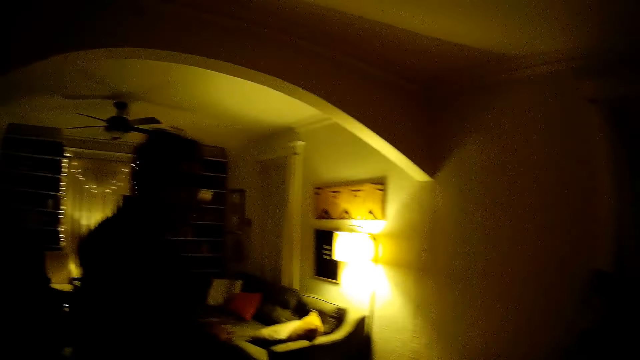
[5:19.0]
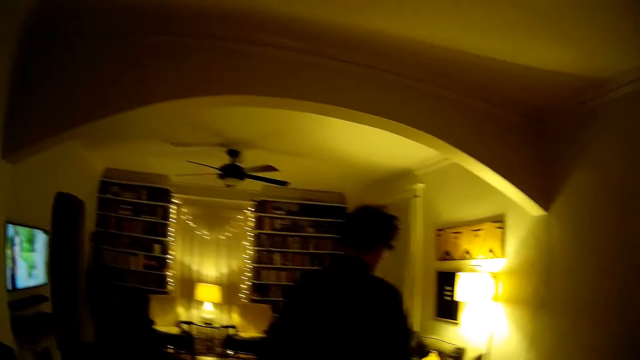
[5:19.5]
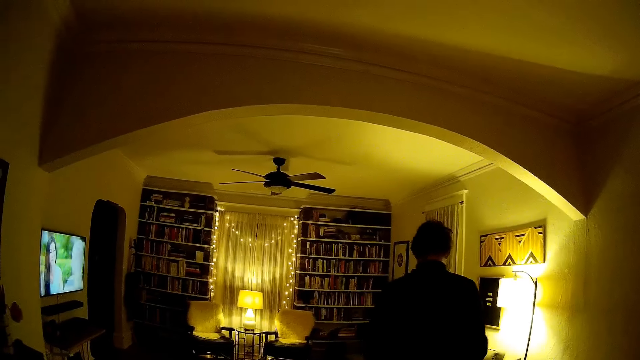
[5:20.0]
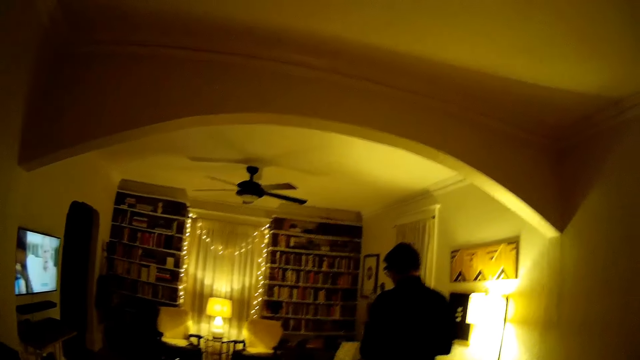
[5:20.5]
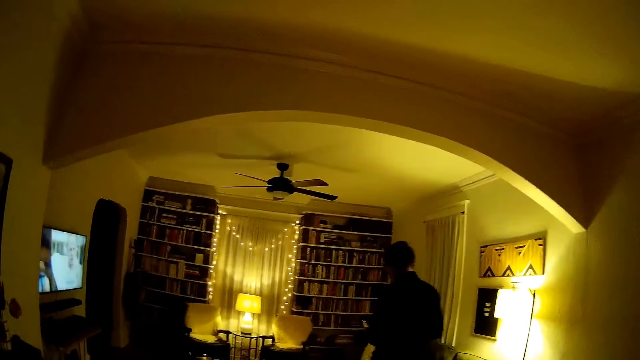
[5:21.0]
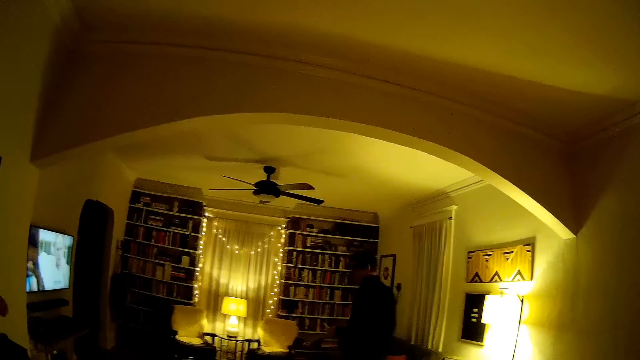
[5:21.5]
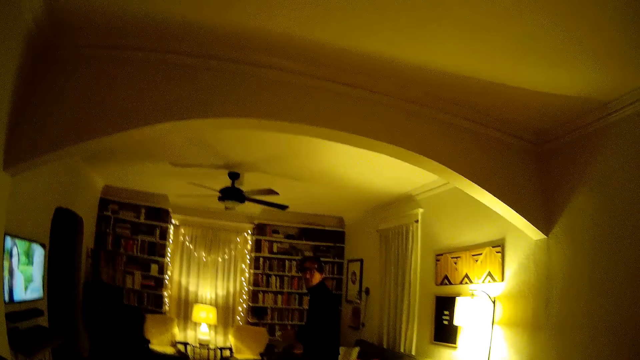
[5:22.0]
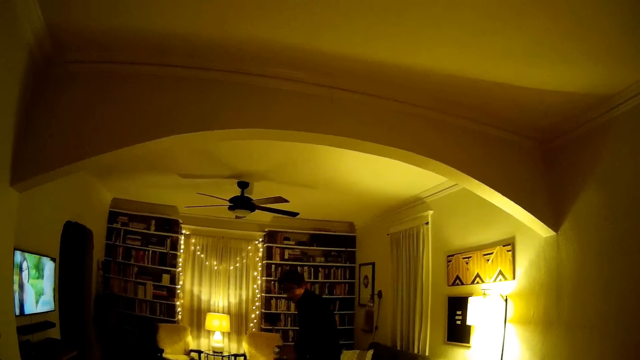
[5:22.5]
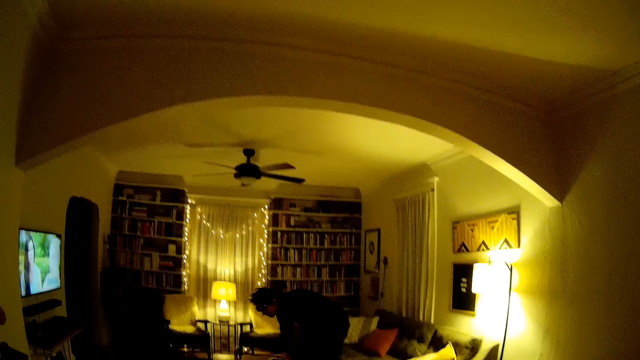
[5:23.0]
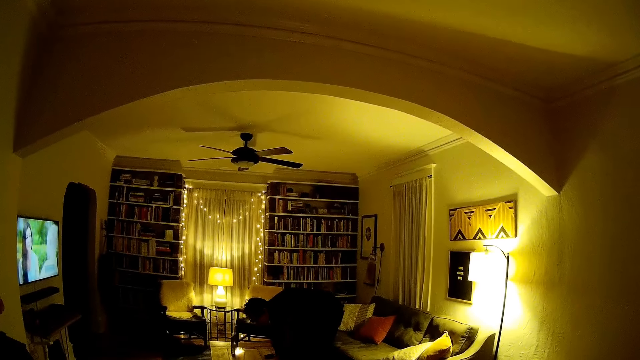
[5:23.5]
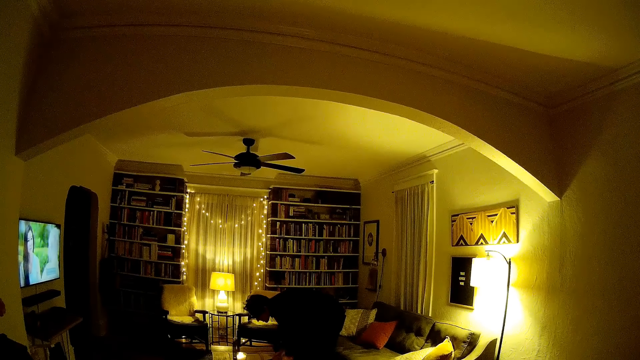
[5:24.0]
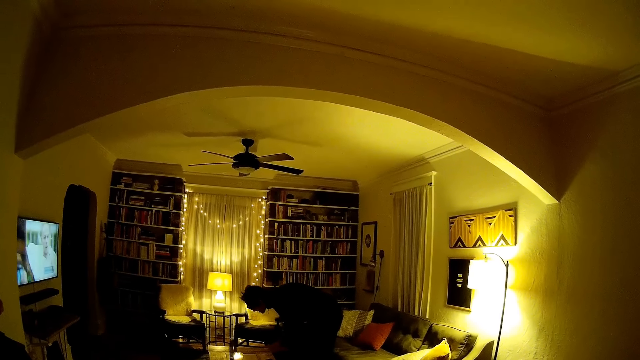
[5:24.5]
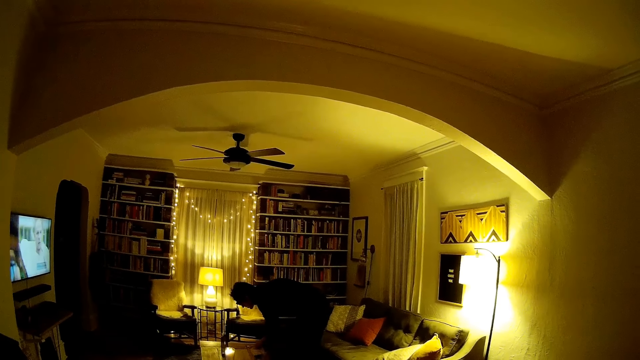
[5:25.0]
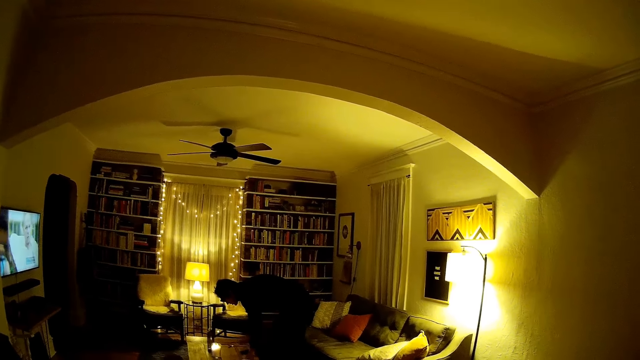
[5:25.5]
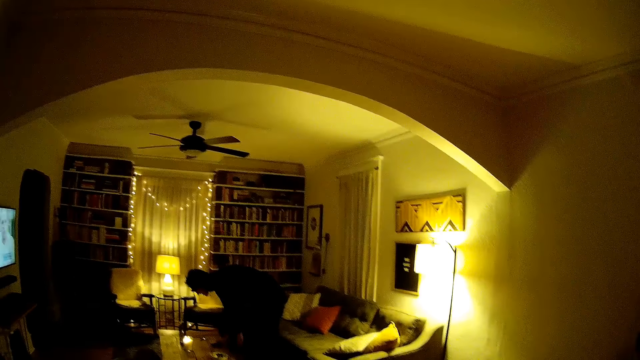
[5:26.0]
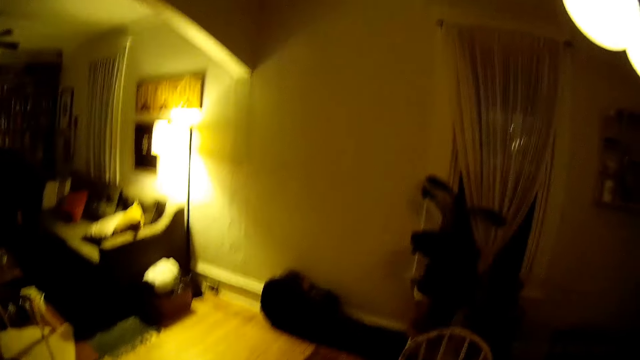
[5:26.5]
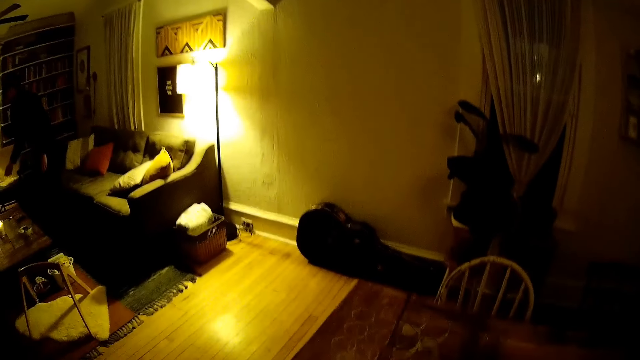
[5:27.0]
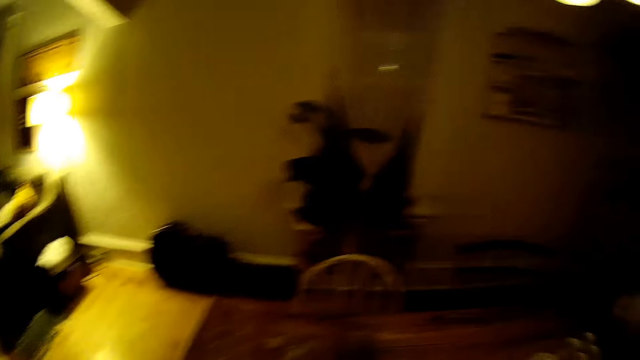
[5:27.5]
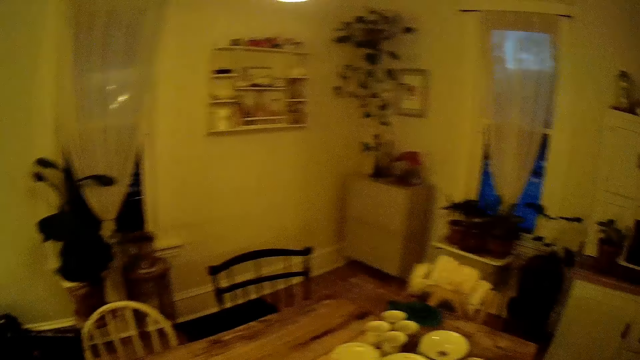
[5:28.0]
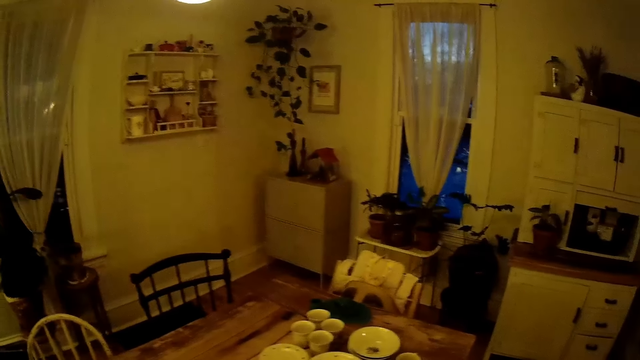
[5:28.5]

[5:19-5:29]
The man enters into the dining room and walks to the living room. The man places a bowl of food in his hand on a table. The man bends. The man places a spoon in his right hand on the table.

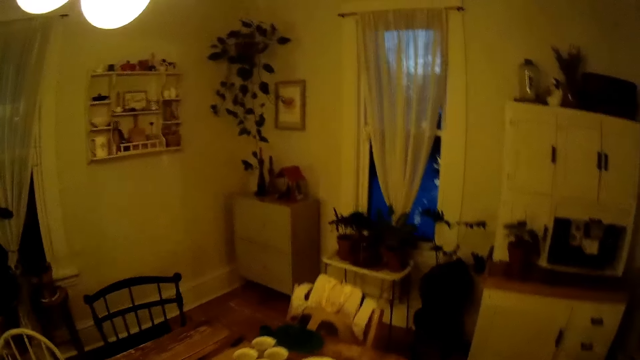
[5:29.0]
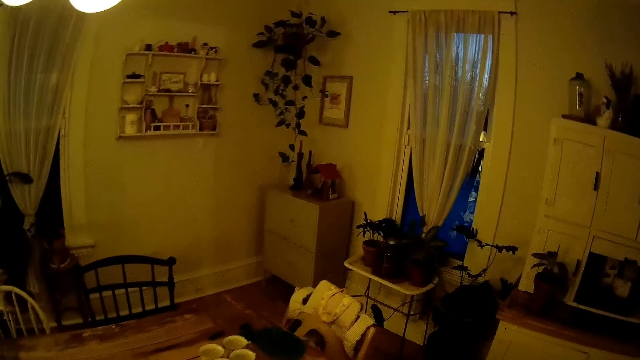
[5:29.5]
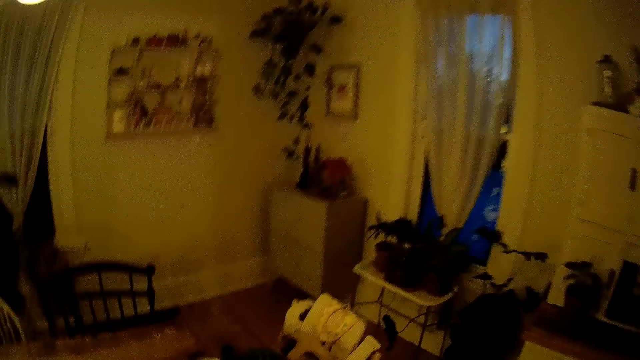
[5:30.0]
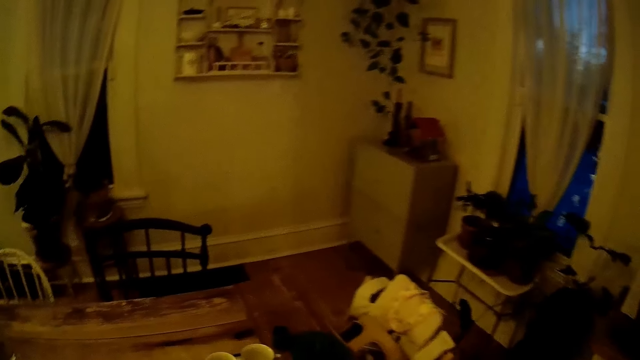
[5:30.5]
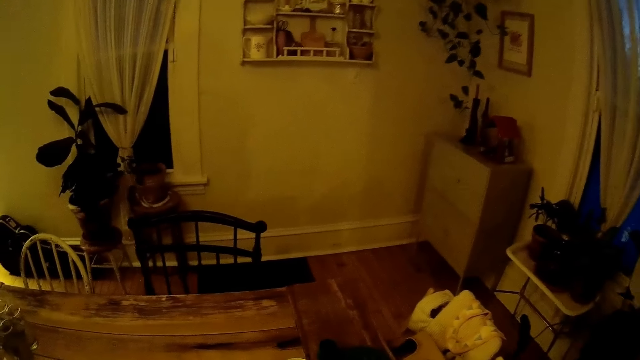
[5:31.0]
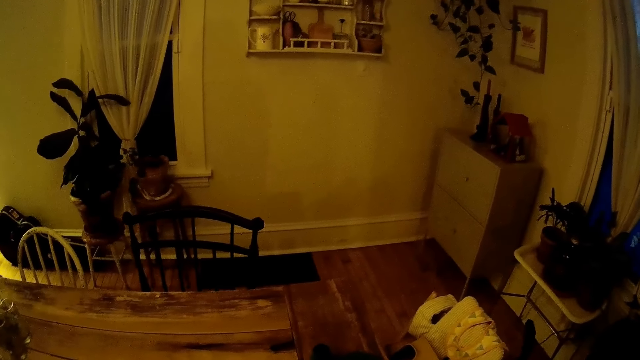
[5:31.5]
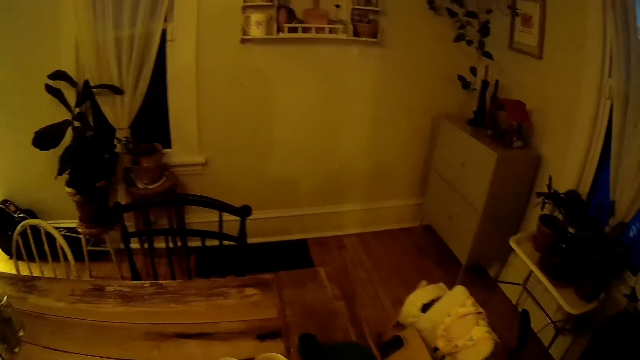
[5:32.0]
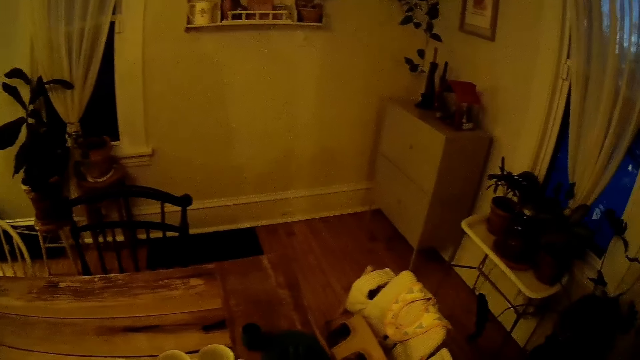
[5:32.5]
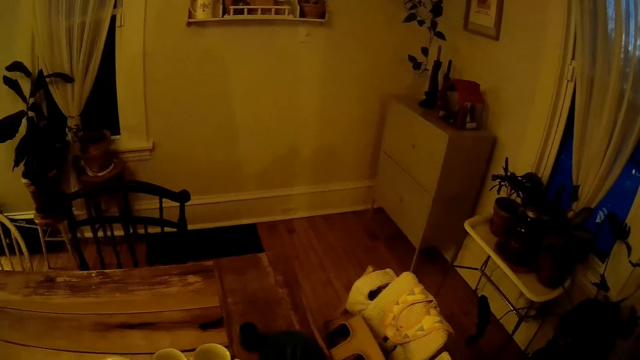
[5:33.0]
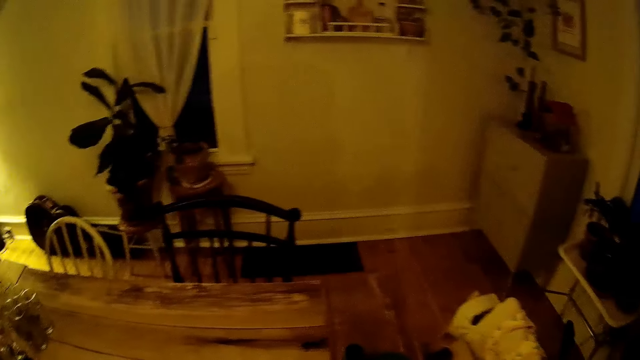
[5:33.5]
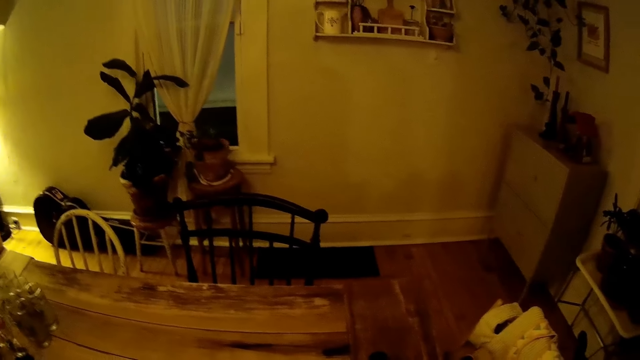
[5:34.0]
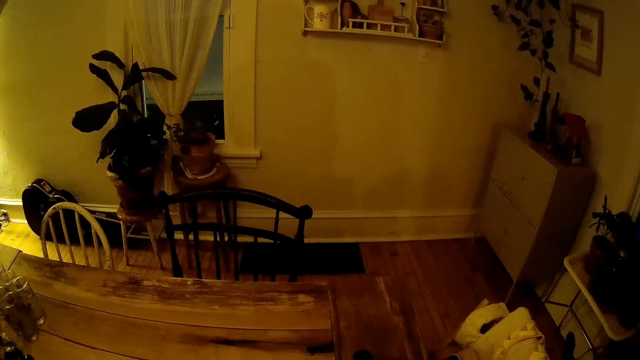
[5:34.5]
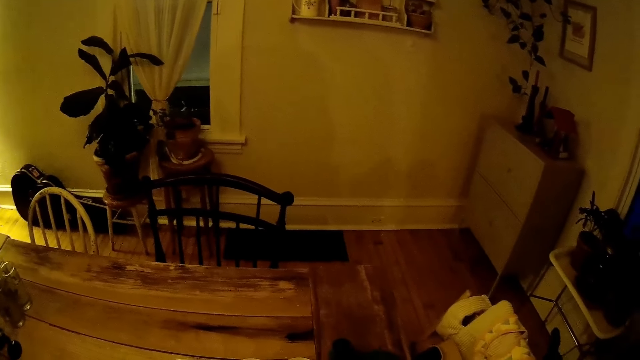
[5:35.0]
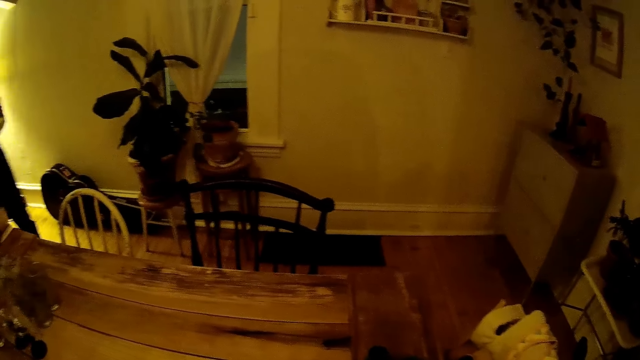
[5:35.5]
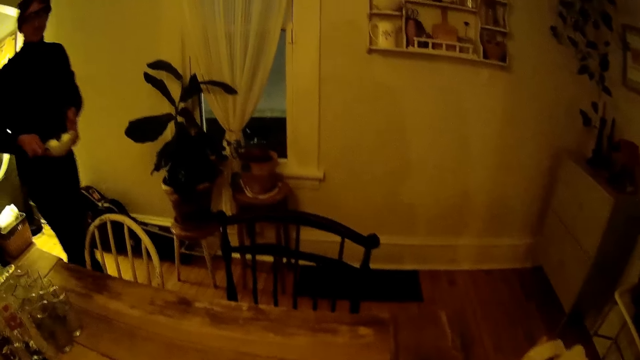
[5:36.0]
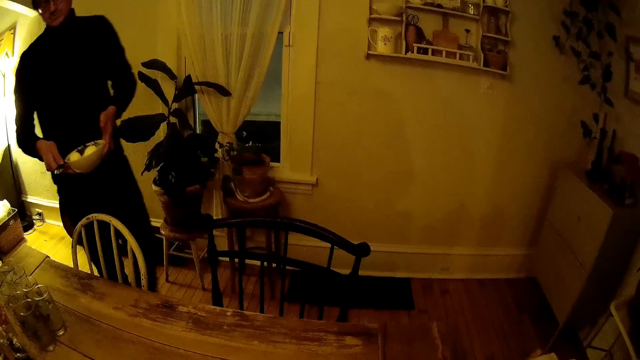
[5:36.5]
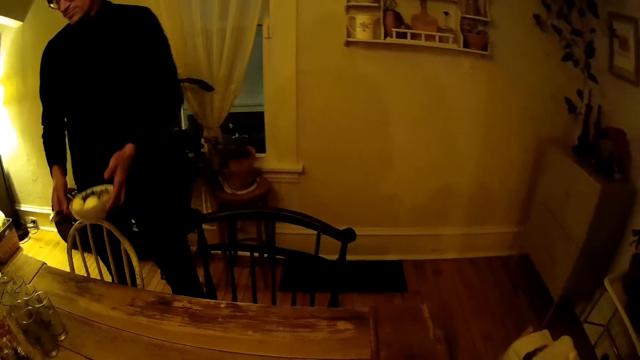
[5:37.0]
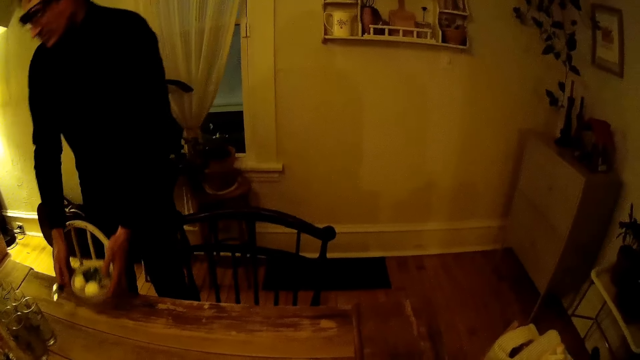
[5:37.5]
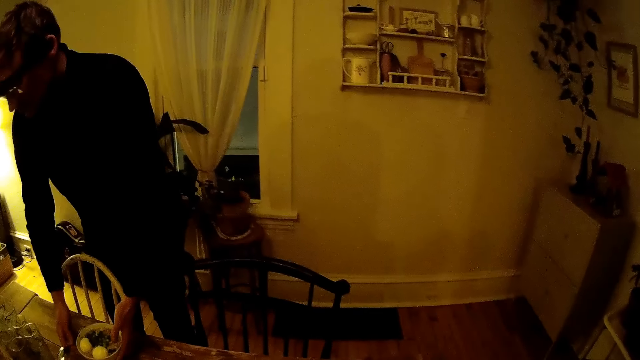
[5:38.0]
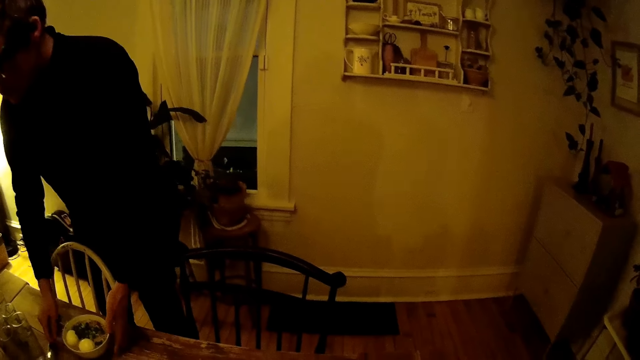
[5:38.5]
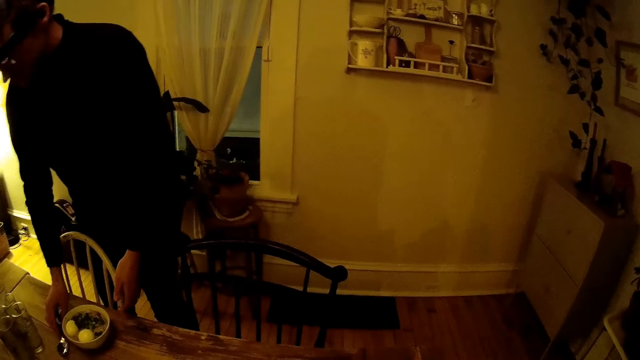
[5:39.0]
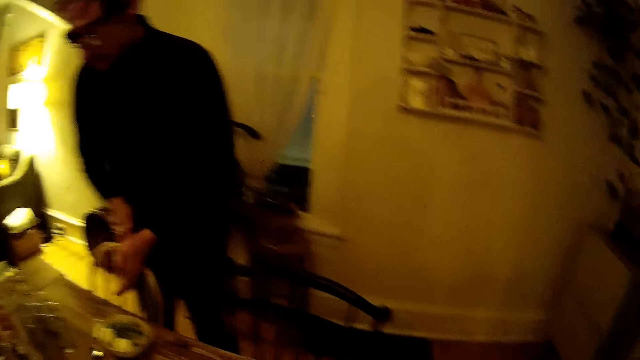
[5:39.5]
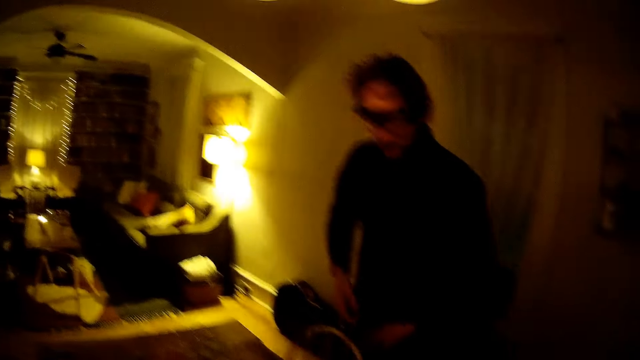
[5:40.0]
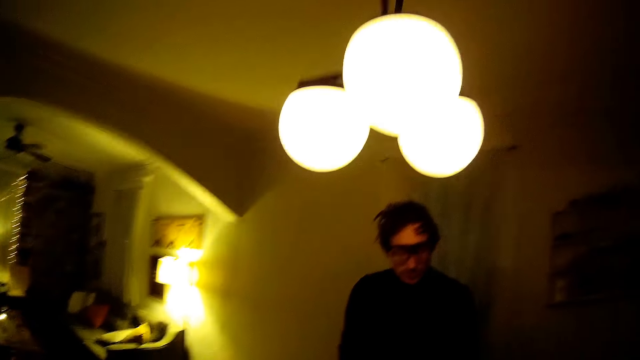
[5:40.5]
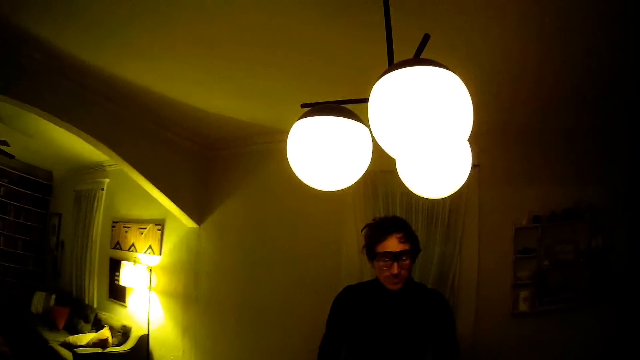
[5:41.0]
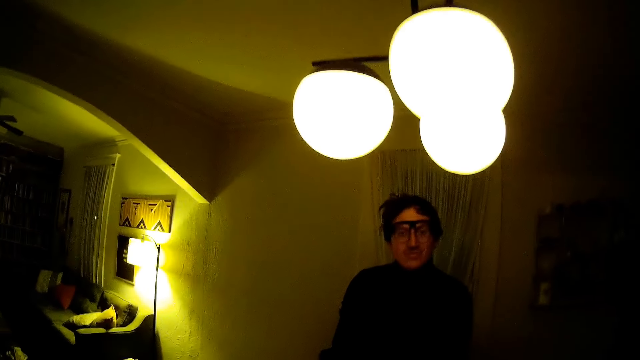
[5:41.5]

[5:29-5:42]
The camera wearer stares on the floor. A man walks into the dining room with the bowl of food in both hands and a spoon in his right hand. The man places the bowl of food in his hand on a dining table. The camera wearer converses with the man. The man places the spoon in his right hand on the dining table. The man puts hands together.
